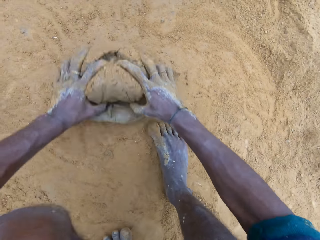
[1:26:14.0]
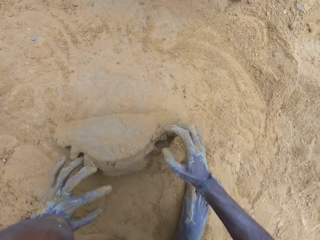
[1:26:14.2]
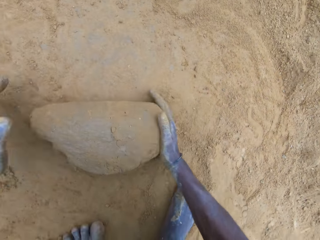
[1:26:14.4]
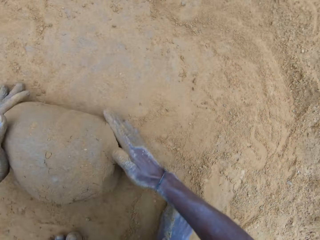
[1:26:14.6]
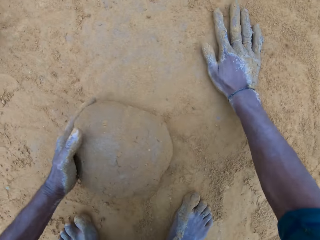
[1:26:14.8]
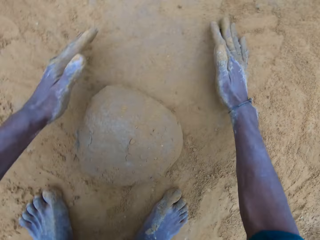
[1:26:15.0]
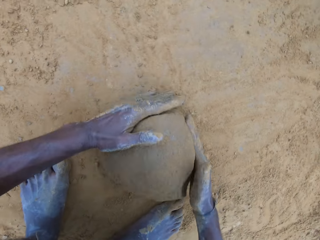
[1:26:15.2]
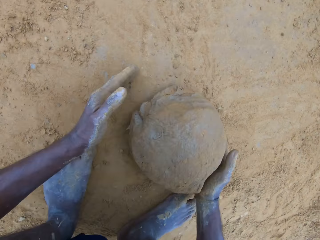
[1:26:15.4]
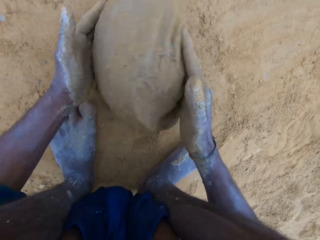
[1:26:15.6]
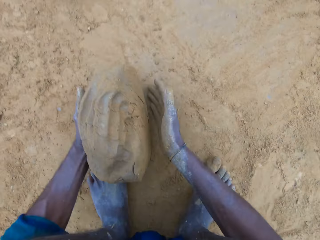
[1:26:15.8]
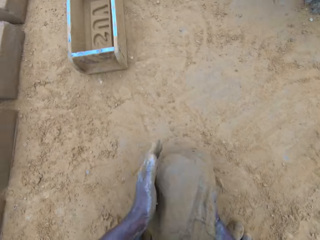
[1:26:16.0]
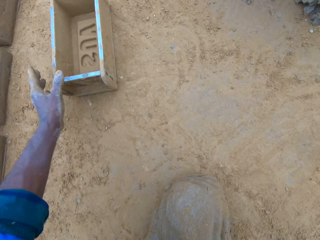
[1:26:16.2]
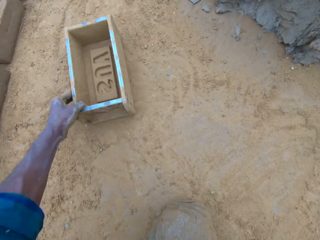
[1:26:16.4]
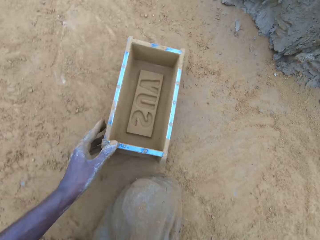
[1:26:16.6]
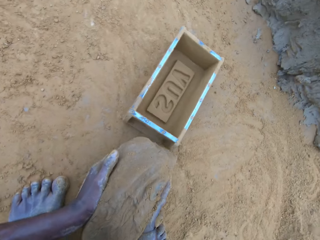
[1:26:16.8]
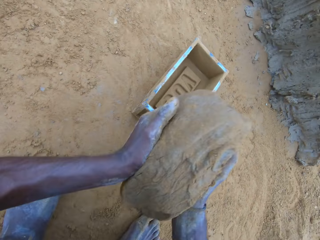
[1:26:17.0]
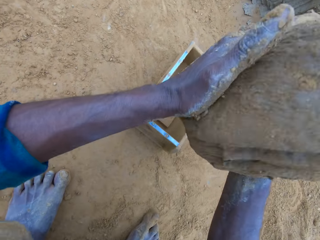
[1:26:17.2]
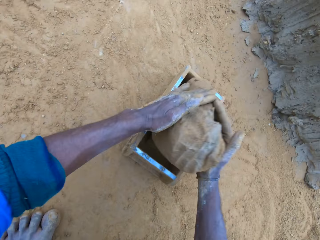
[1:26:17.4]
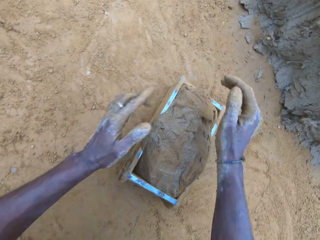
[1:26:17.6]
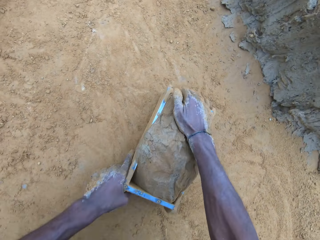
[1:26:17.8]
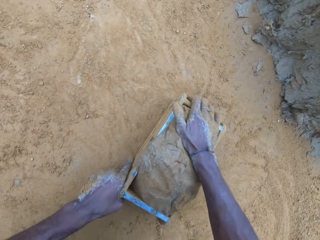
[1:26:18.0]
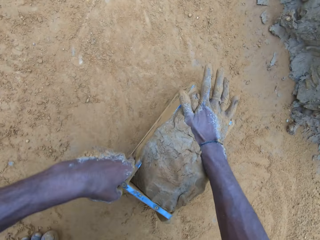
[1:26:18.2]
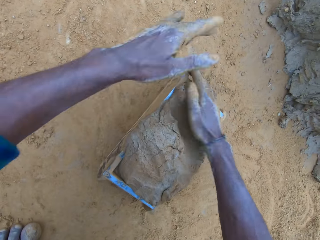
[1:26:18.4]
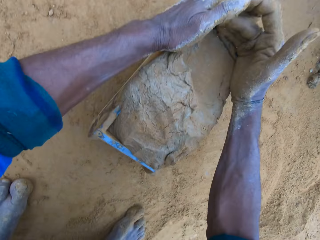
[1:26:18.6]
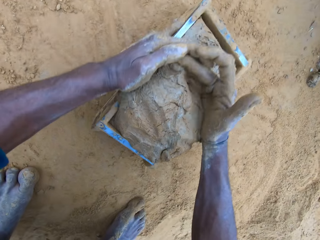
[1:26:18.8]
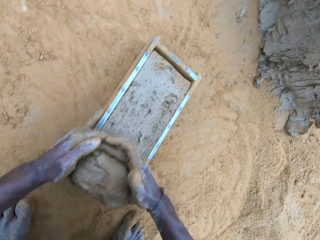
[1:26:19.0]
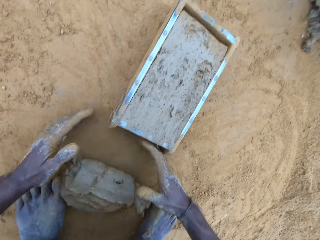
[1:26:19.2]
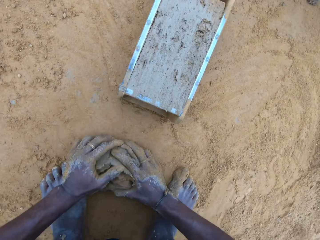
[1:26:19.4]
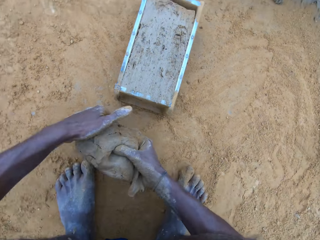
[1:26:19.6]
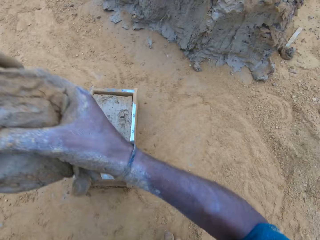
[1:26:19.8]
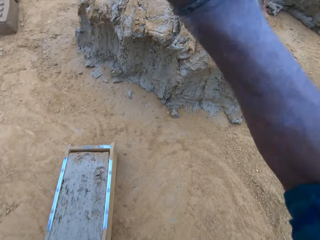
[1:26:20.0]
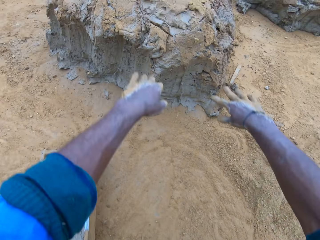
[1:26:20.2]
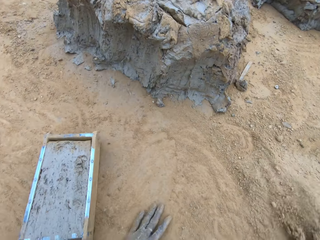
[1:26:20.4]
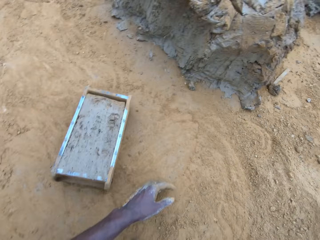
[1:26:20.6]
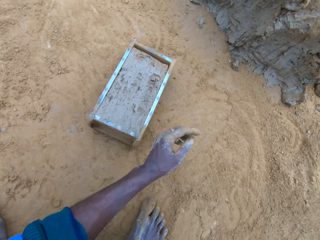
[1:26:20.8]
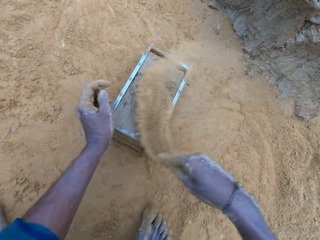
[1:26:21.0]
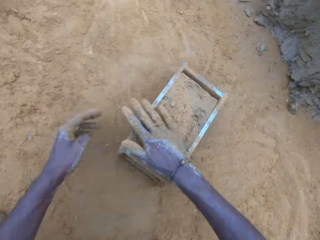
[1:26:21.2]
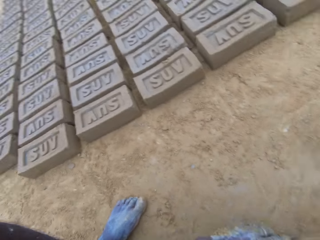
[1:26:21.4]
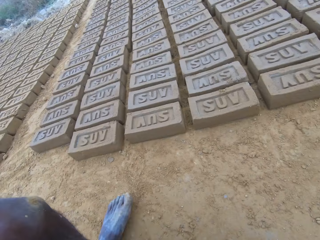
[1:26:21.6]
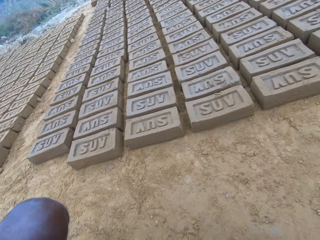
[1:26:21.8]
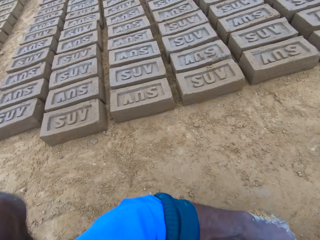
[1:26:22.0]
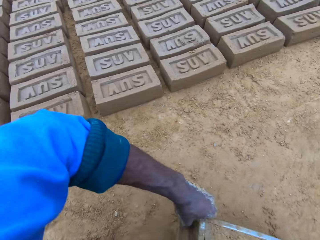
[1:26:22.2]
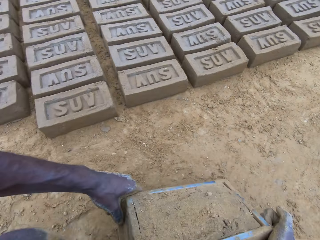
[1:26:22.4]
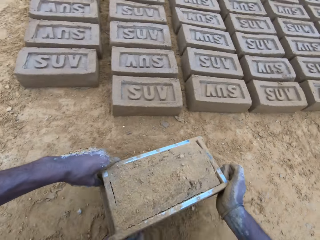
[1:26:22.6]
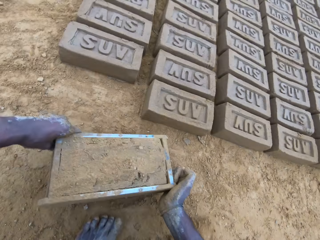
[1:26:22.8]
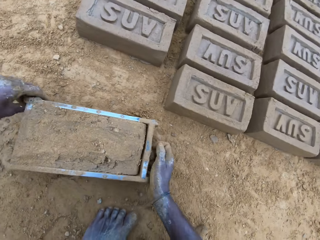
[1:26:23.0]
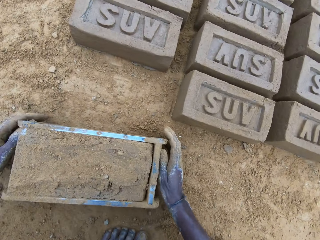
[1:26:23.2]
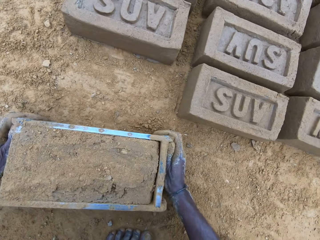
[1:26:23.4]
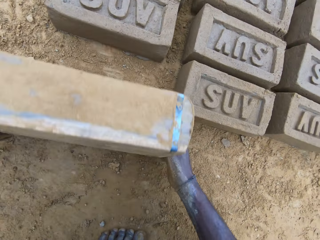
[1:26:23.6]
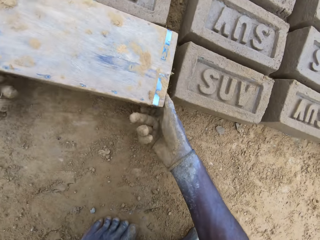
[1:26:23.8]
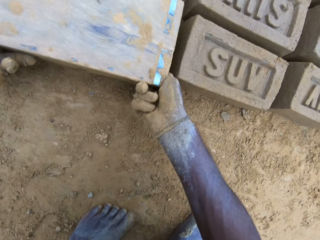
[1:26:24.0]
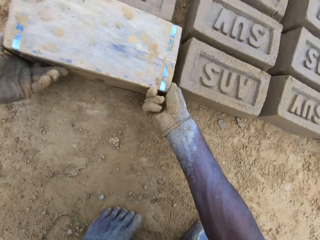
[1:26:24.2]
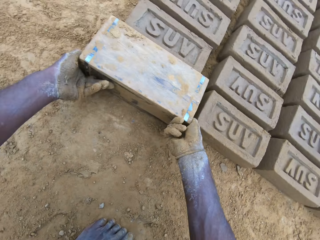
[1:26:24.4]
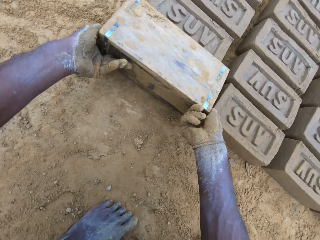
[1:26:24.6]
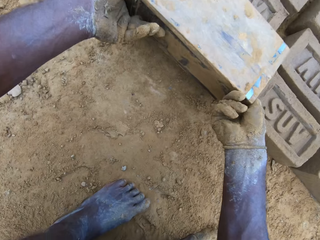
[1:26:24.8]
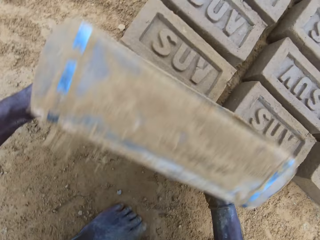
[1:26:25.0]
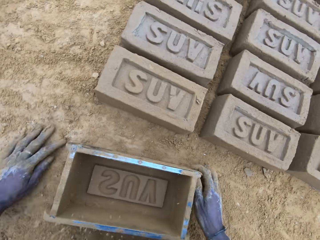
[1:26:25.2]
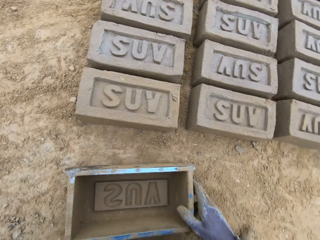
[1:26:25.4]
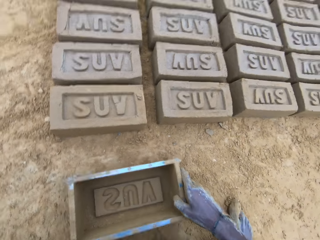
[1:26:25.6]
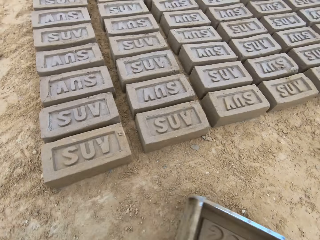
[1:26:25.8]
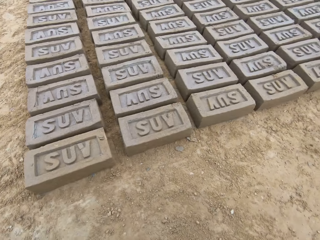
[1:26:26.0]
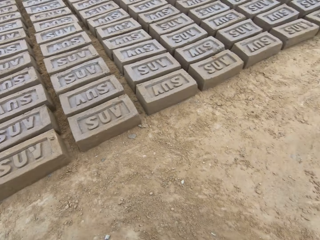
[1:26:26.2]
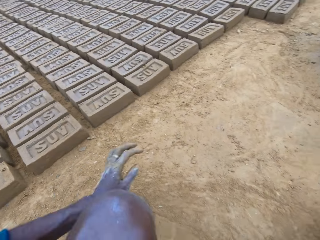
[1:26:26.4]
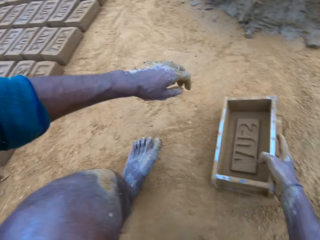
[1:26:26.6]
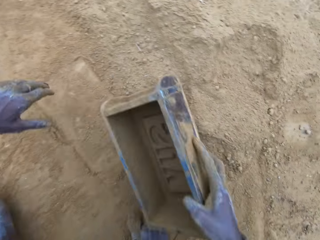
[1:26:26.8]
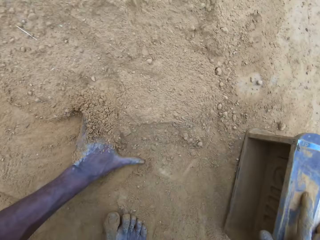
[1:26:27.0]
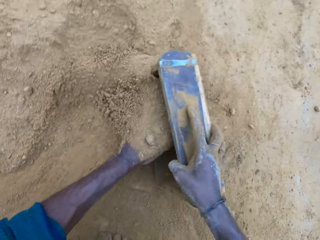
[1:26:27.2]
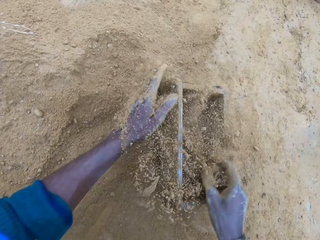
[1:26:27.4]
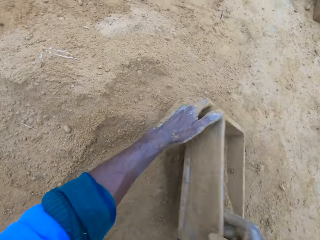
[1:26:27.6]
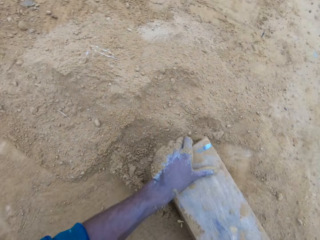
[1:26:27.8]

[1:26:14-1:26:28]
The camera wearer picks up the wet clay on the ground, moves the brick mold closer, puts the wet clay in the brick mold, adjusts the brick mold and removes the excess wet clay in the brick mold. They pick the excess wet clay on the ground and throw the excess wet clay on the heap of wet clay. They pour sand on the wet clay in the brick mold. They move the brick mold. They pick up the box and put the box down. They turn over the wet clay in the brick mold on the ground. They pour the shaped brick on the ground. They remove the brick mold, drag the brick mold on the ground and pour sand into the brick mold. They scoop soil into the box. They pour the sand in the brick mold on the ground.

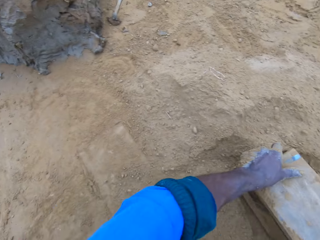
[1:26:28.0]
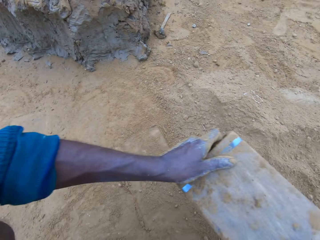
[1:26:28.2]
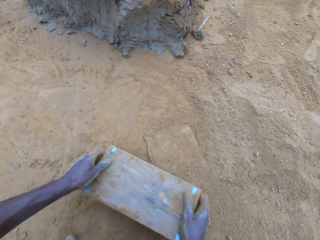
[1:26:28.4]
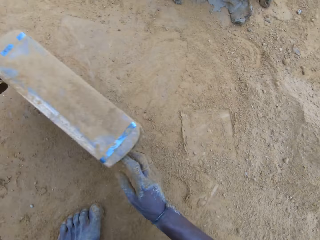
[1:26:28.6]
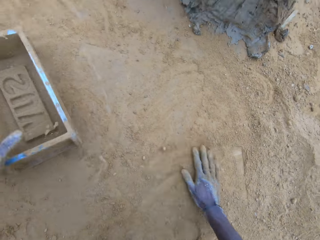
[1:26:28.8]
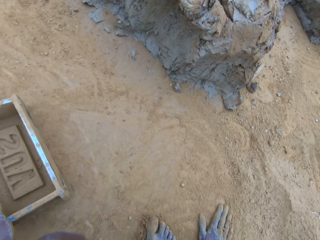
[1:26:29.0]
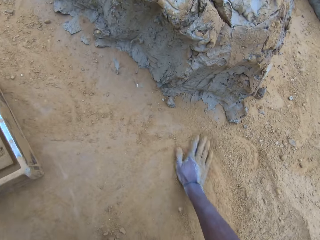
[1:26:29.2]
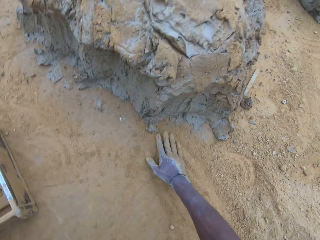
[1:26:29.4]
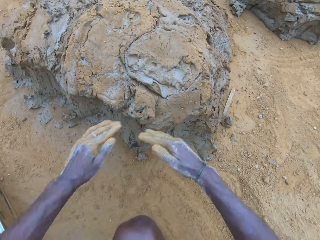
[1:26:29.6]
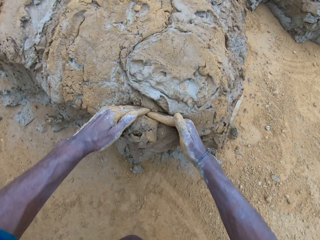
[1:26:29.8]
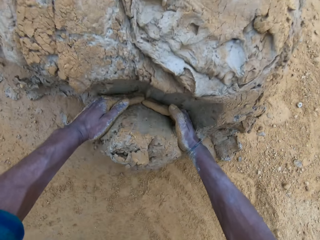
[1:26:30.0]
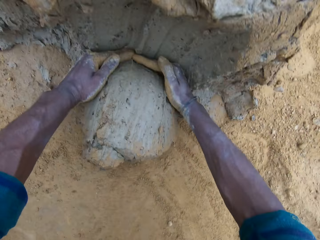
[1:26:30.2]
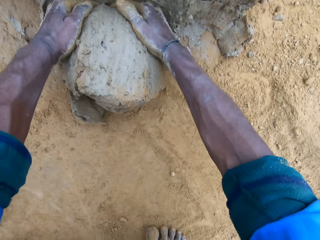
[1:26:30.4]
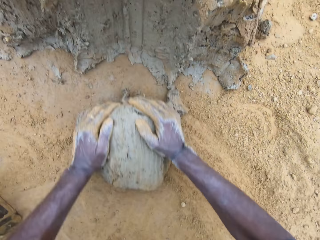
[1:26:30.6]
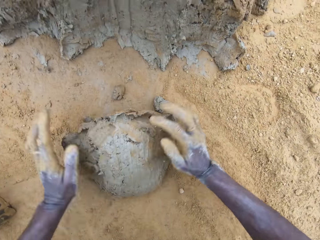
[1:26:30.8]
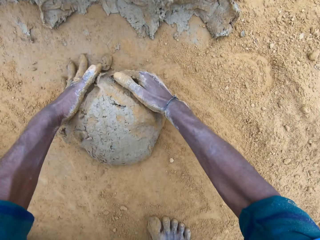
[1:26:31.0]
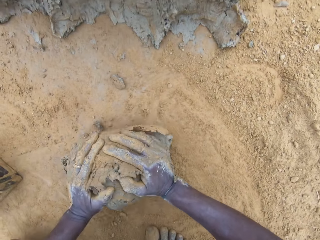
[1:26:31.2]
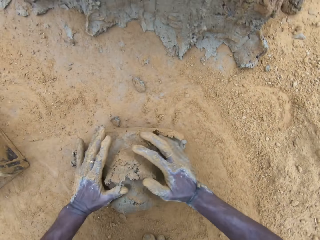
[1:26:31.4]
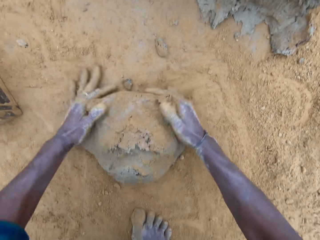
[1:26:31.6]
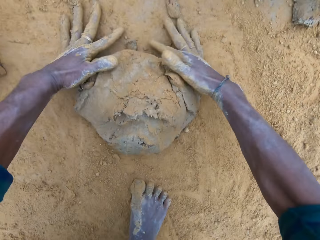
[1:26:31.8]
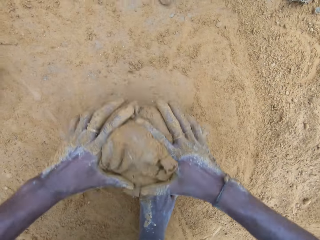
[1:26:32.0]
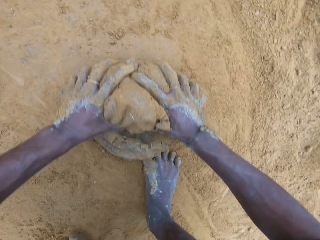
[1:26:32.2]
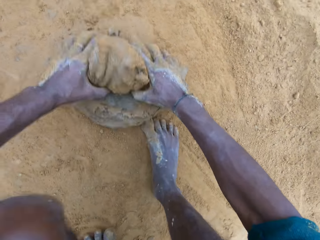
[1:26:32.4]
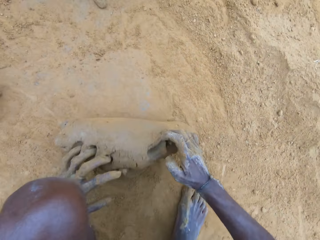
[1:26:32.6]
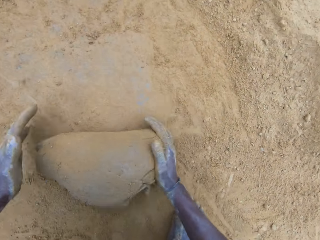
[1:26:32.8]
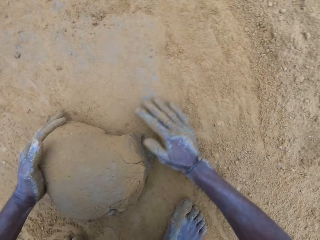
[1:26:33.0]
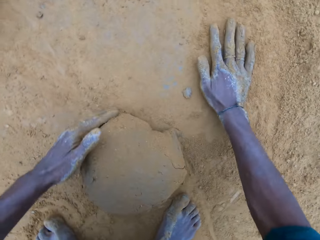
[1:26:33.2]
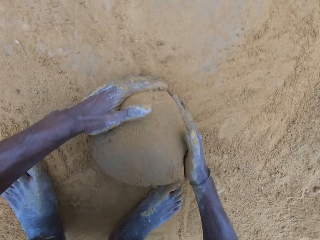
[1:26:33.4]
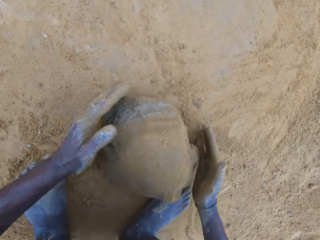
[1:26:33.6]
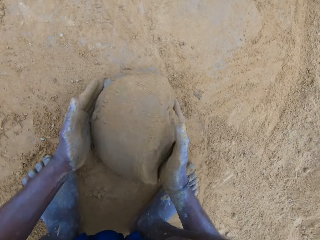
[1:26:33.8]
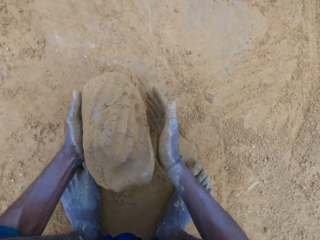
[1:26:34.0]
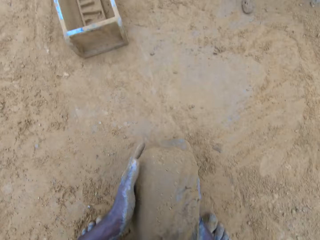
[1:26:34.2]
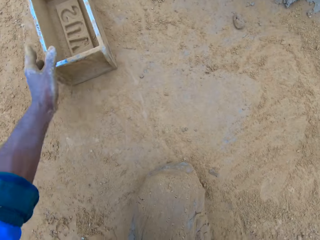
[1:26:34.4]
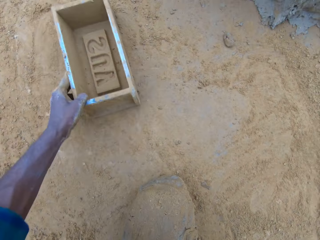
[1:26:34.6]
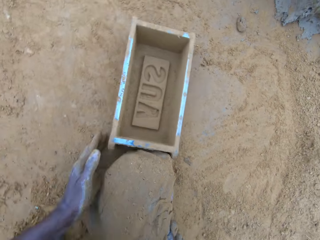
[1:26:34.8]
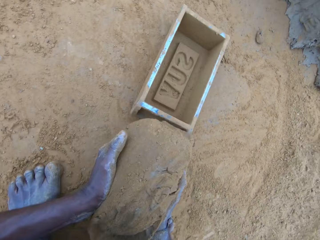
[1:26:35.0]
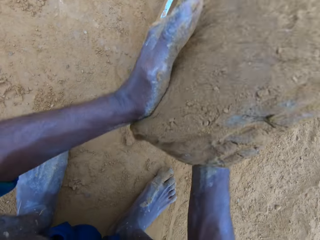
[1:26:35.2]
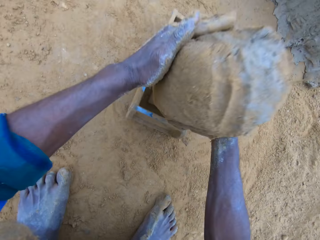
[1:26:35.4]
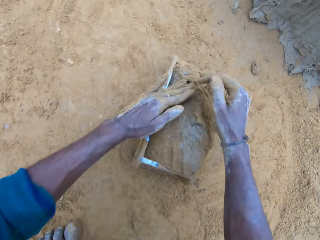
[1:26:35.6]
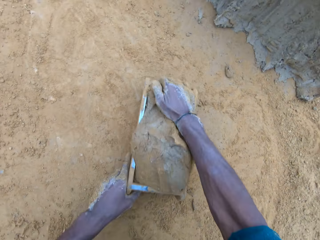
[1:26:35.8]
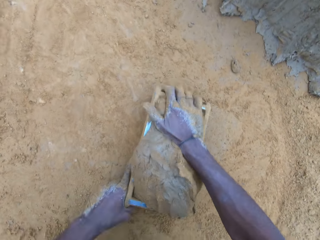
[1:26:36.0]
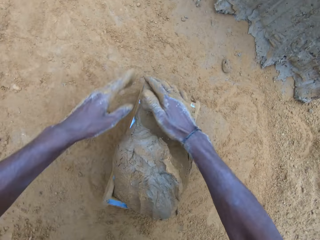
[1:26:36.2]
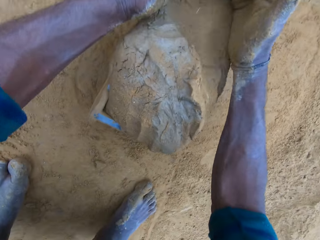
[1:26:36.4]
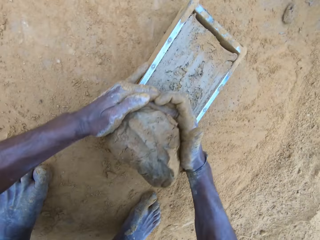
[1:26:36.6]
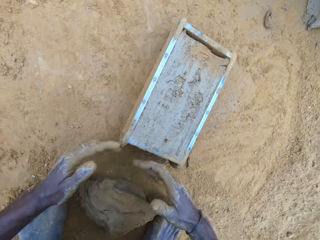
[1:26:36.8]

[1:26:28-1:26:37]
The camera wearer hits the brick mold on the ground, puts the brick mold aside, rubs his hands on the ground and cuts wet clay from the heap of wet clay with his hand. He scoops some mud. He rolls the wet clay on the ground, picks up the wet clay on the ground, moves the brick mold closer, puts the wet clay in the brick mold, adjusts the brick mold and removes the excess wet clay in the brick mold.
